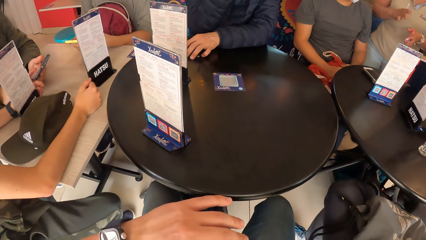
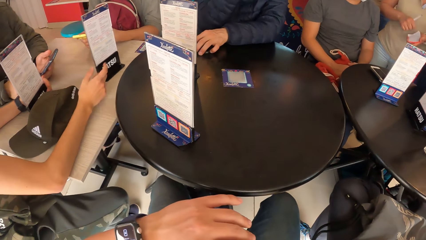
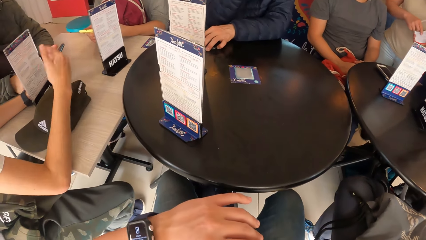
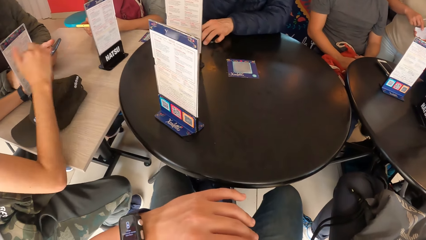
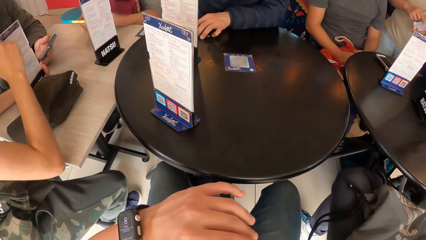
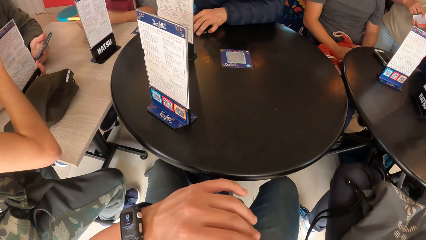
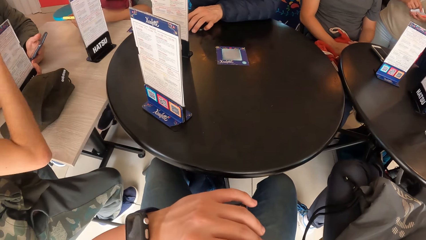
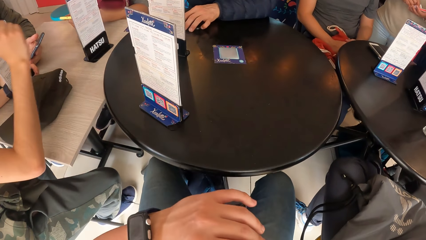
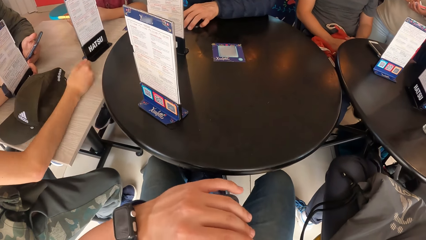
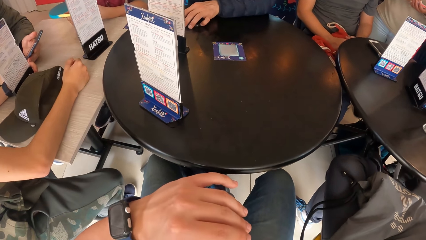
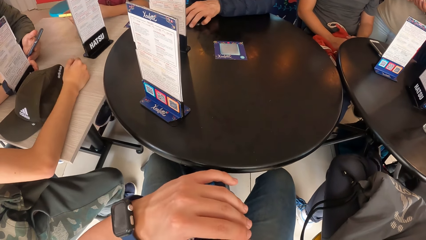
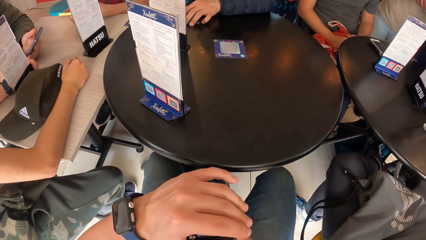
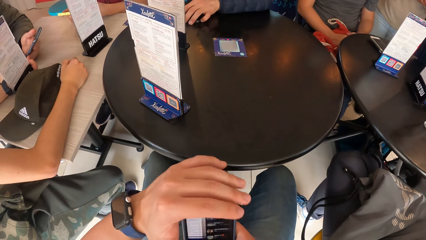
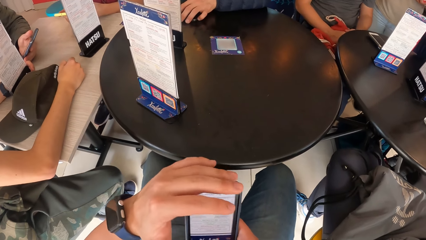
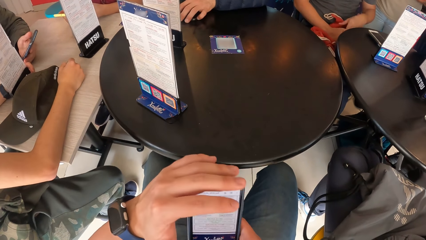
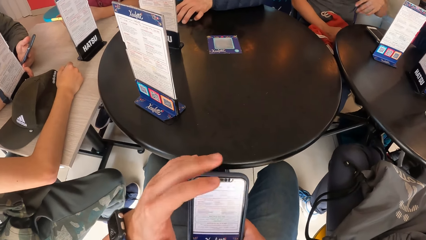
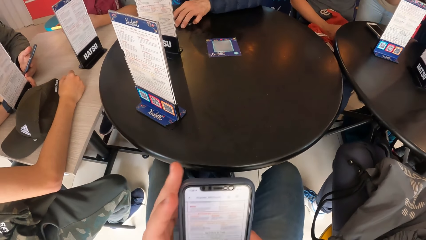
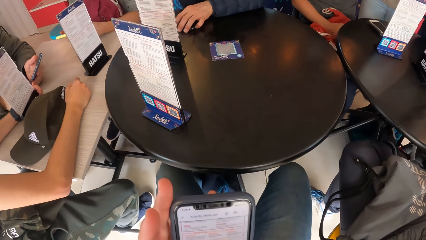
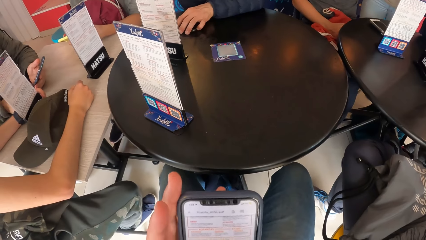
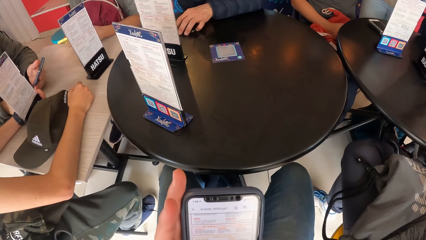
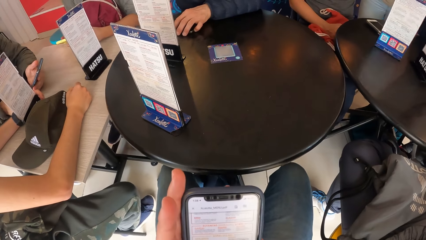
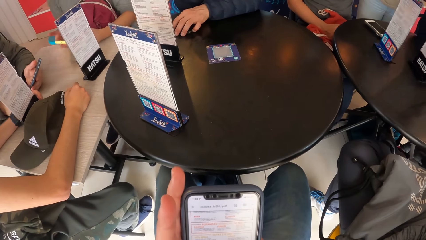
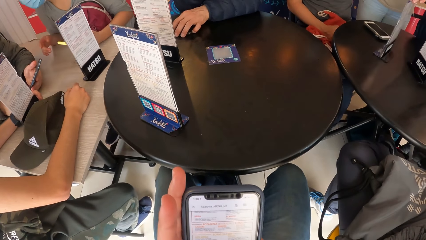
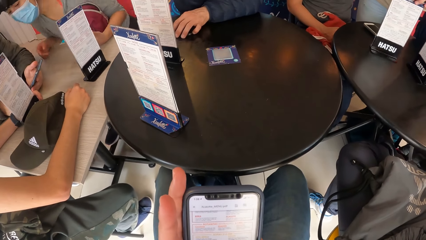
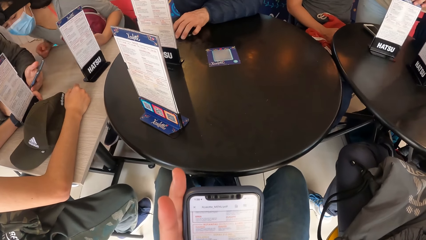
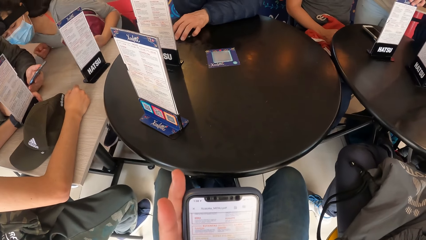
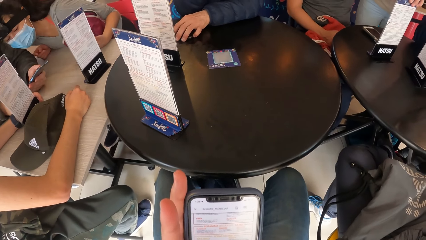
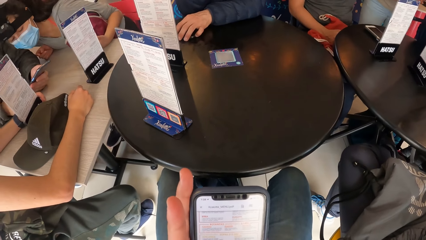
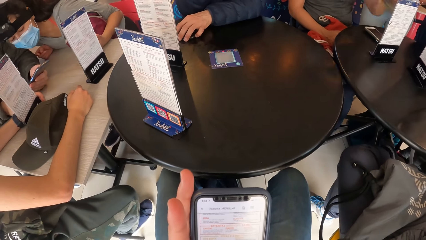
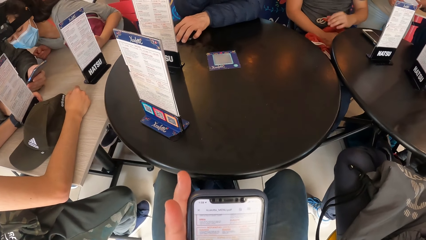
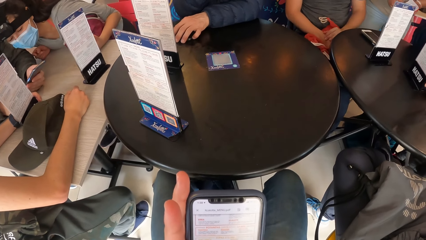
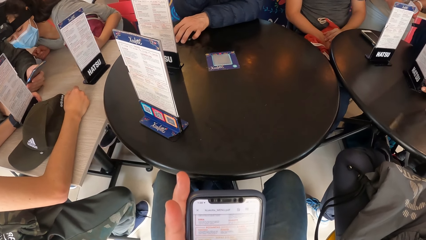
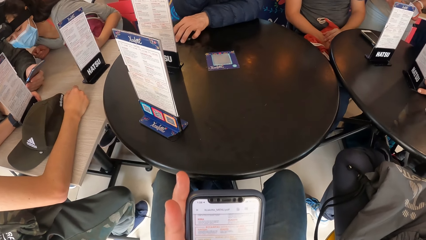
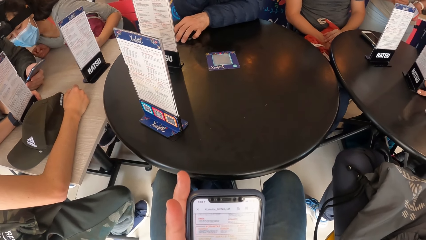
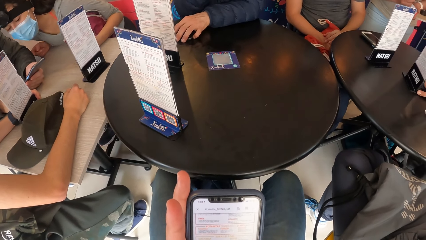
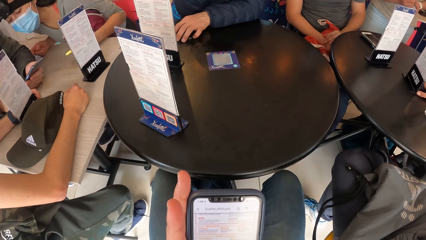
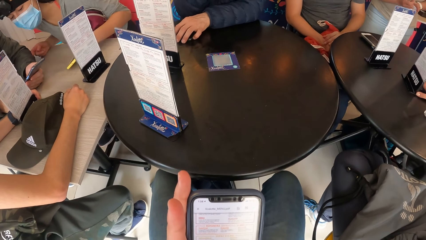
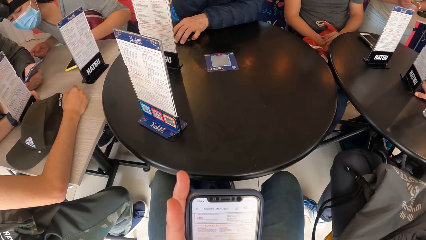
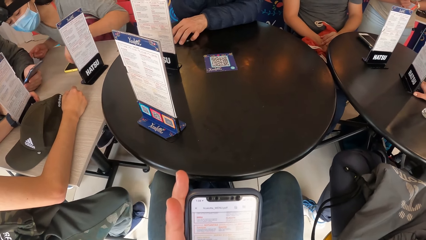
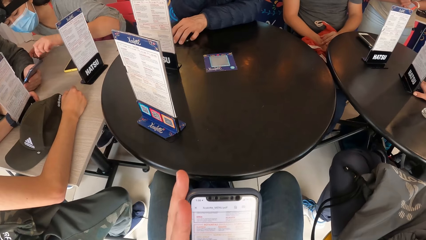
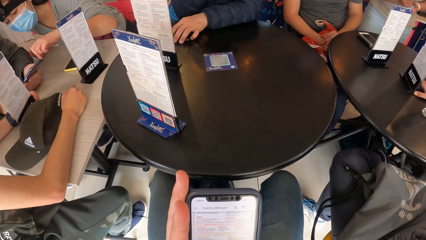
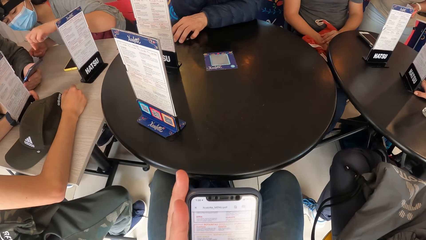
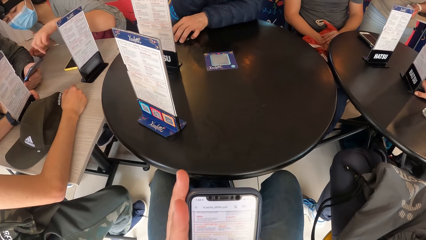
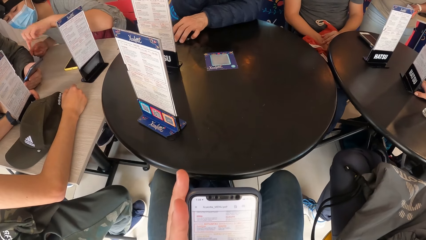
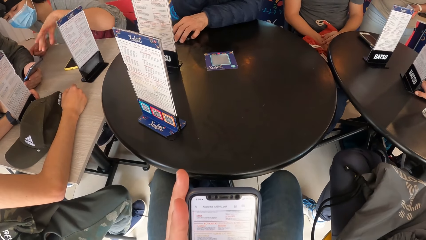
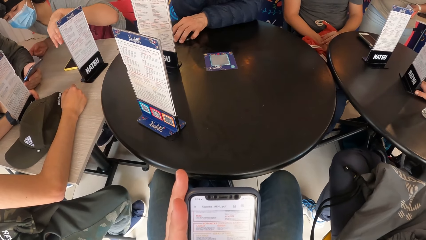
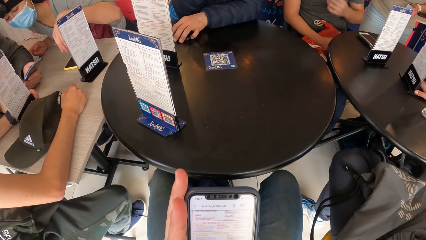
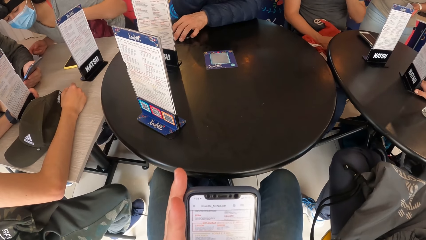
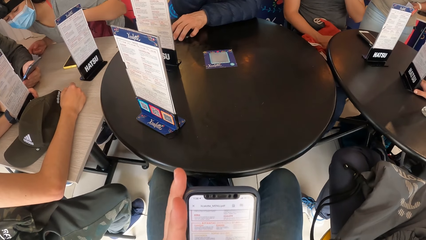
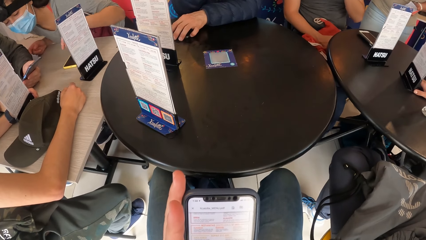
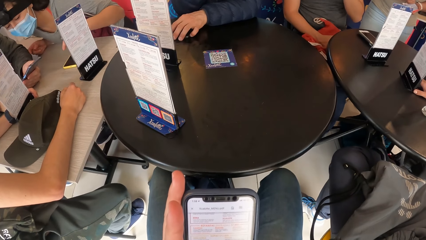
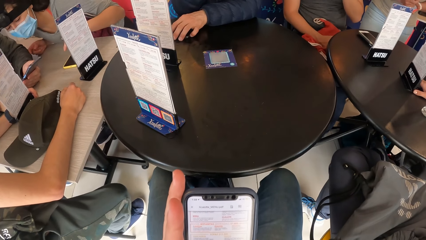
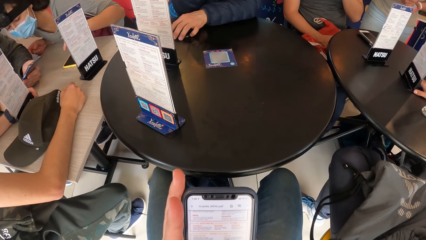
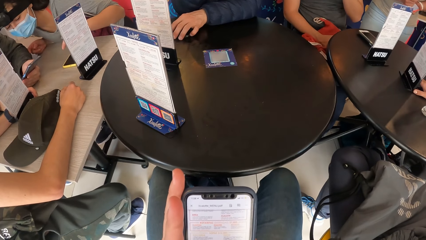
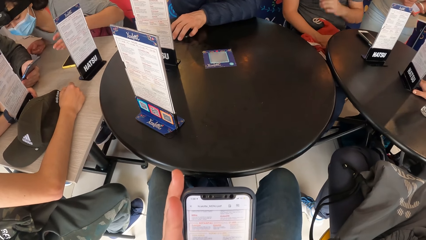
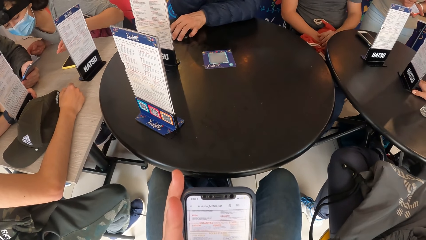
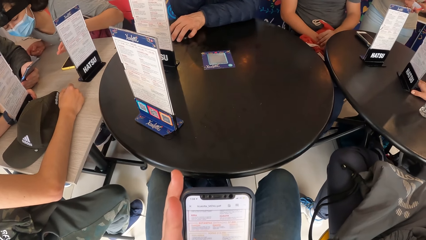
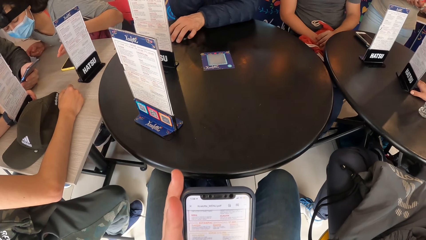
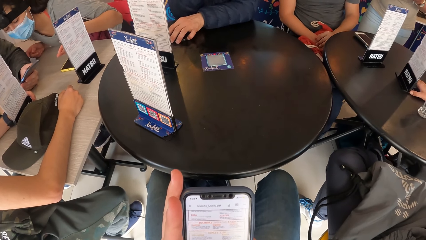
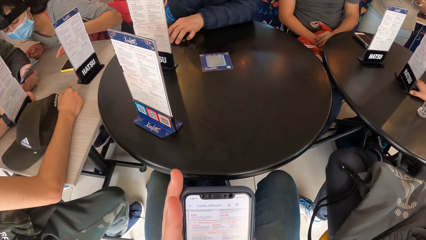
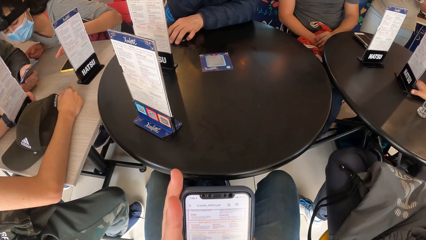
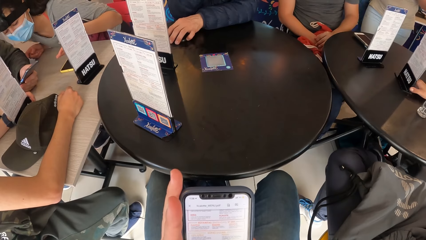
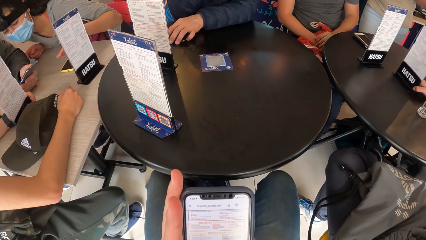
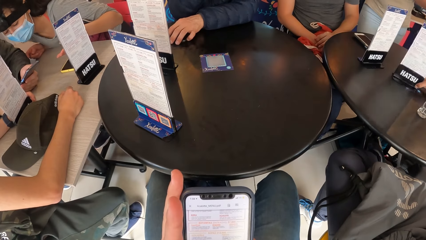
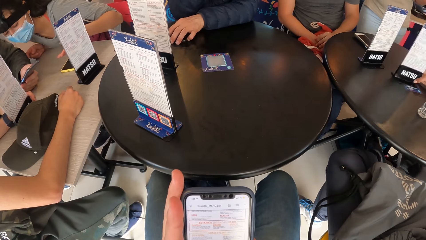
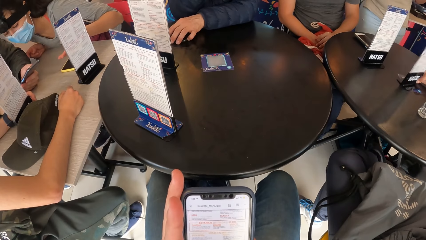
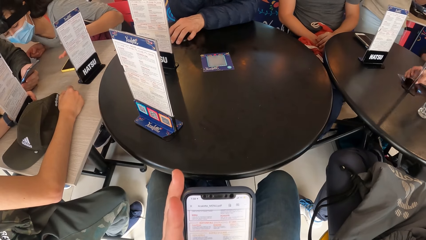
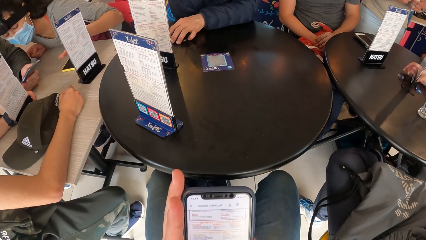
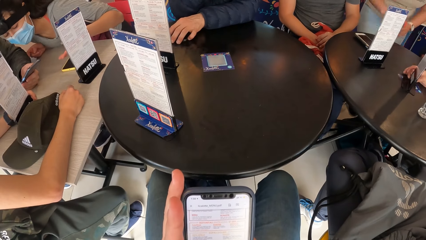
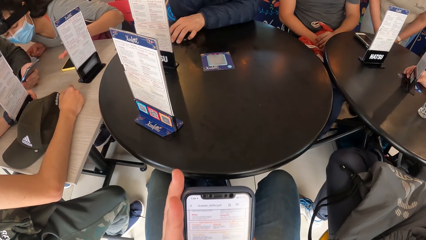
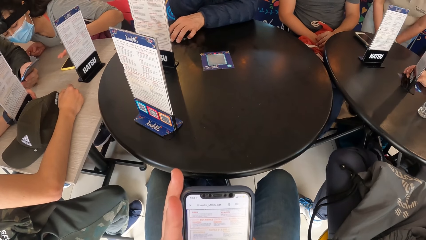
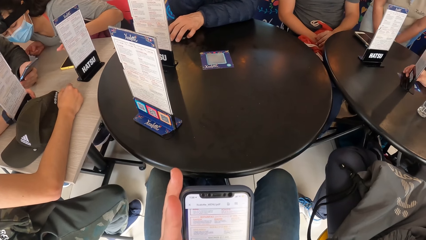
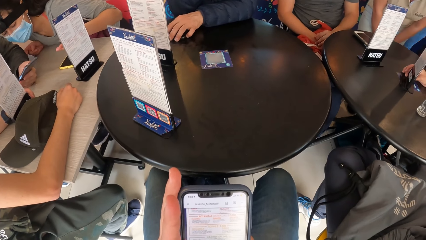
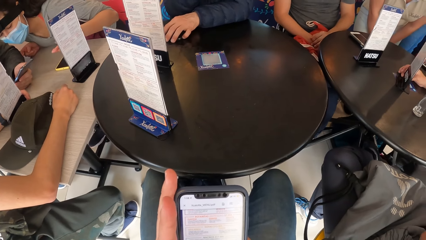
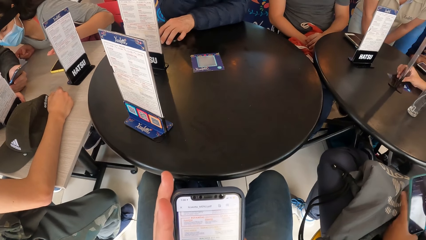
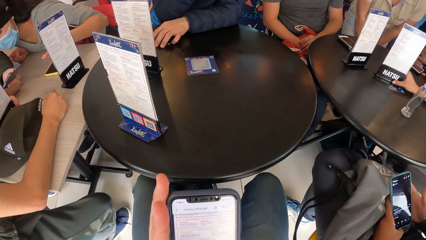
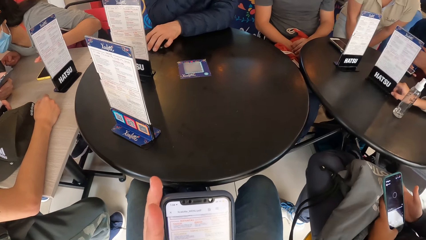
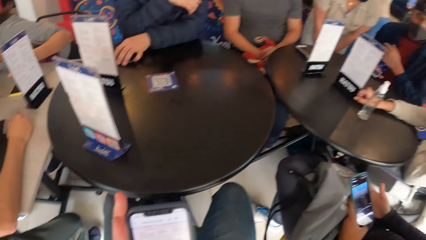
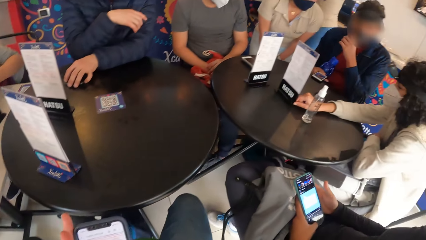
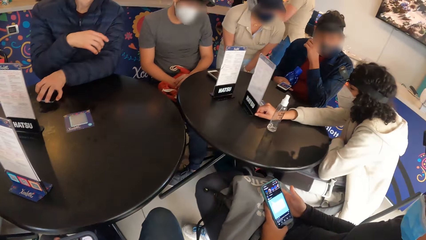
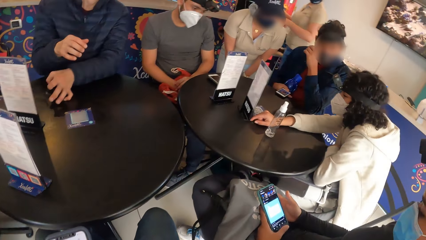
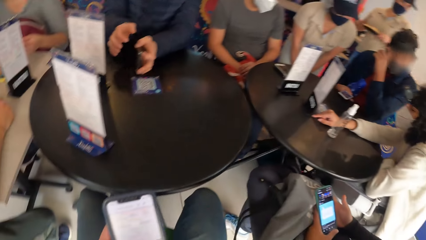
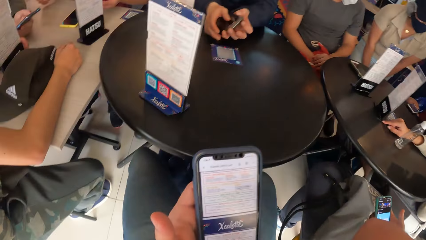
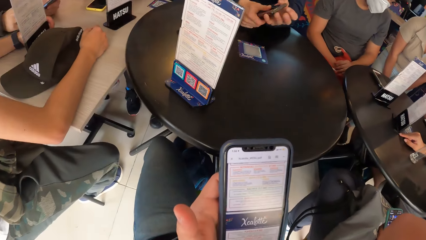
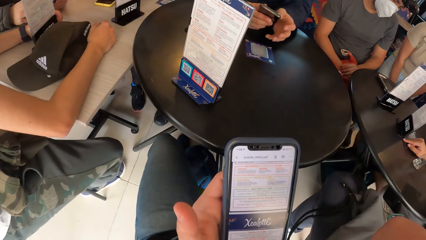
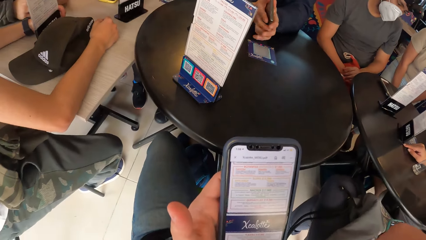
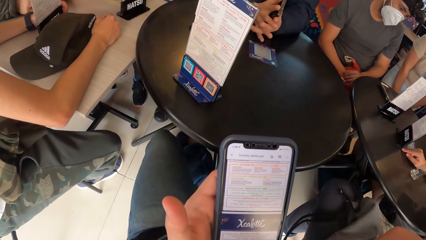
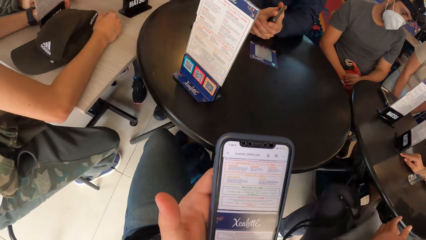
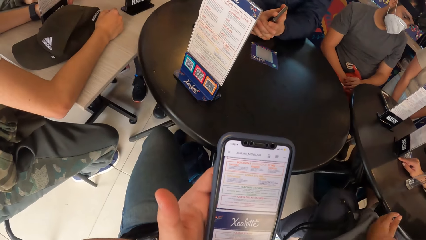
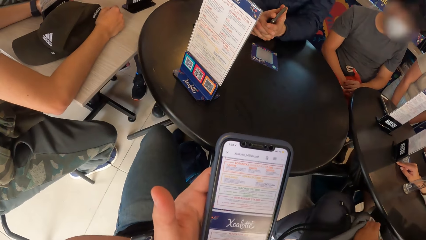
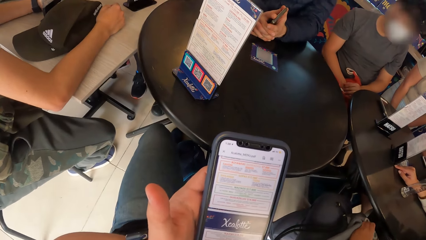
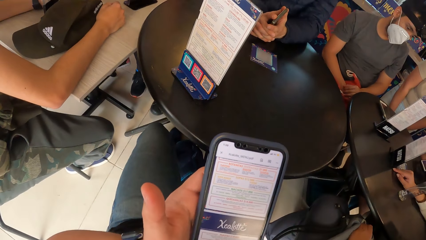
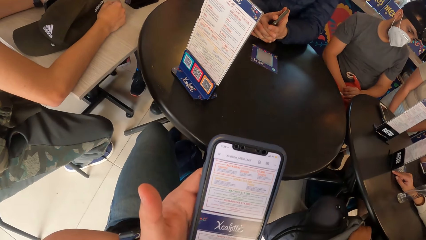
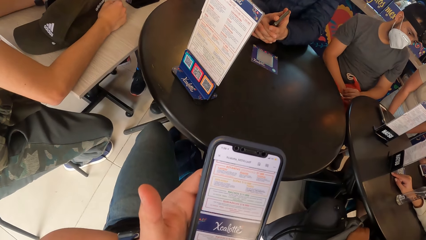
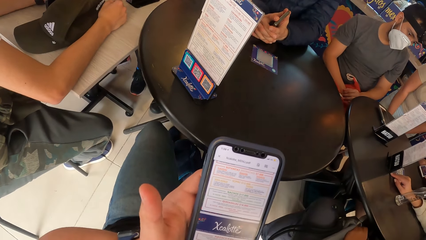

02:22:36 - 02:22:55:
The camera wearer touches the cellphone. A man places his right hand on the table. The camera wearer operates the phone in his left hand with his right hand. Another man rotates the menu card on the table with his left hand. A third man interacts with a woman. The woman drops a phone in her left hand on the table. Another woman rotates the menu card on the table with her left hand. A fourth man takes the phone from the table with his left hand. He holds the phone in his left hand with both hands.
